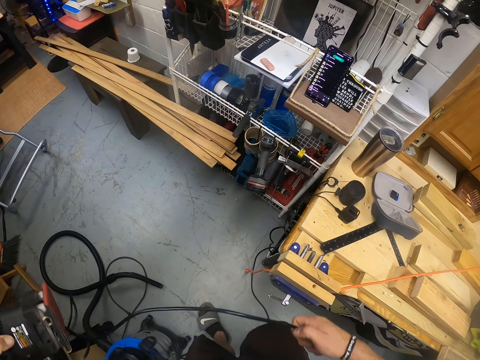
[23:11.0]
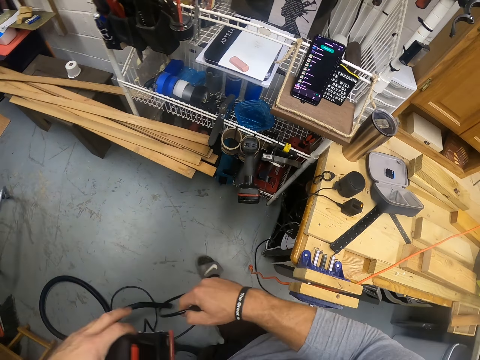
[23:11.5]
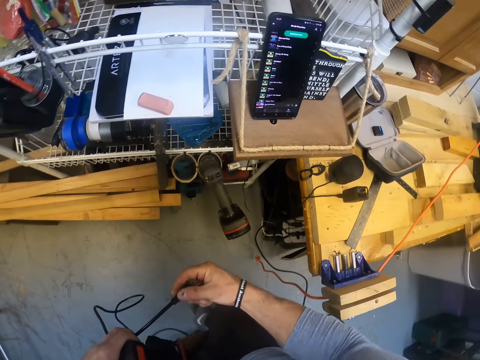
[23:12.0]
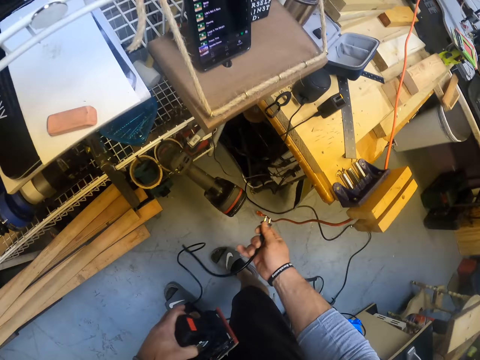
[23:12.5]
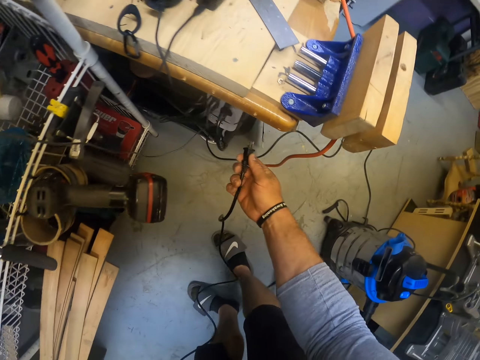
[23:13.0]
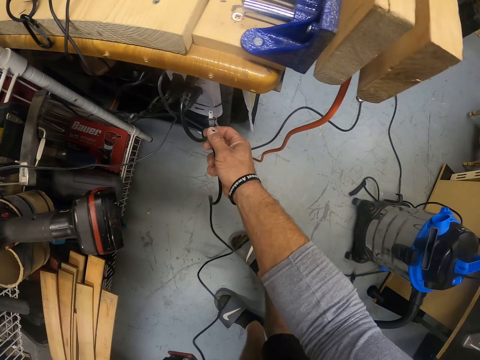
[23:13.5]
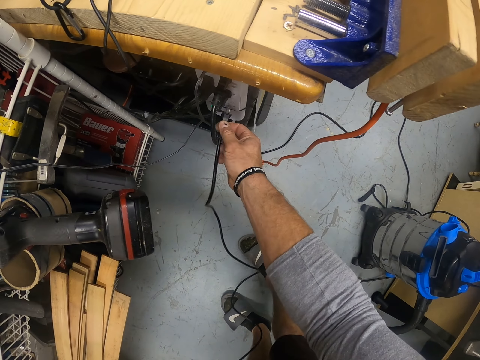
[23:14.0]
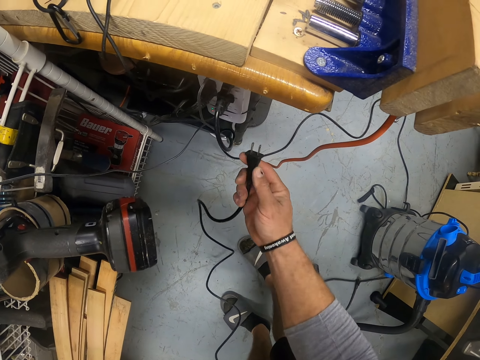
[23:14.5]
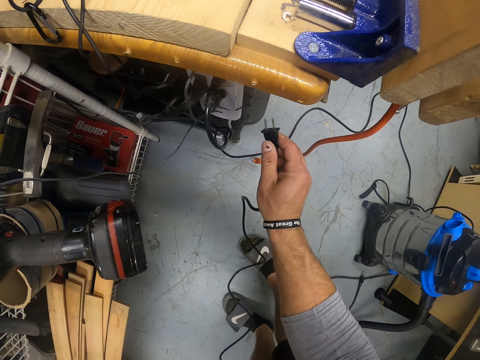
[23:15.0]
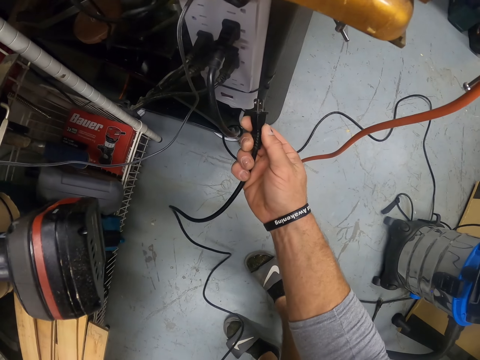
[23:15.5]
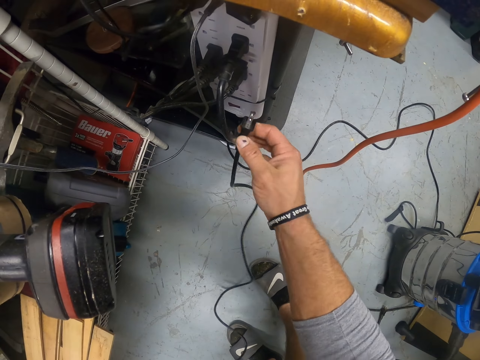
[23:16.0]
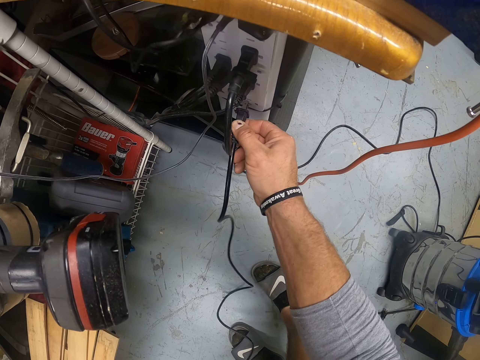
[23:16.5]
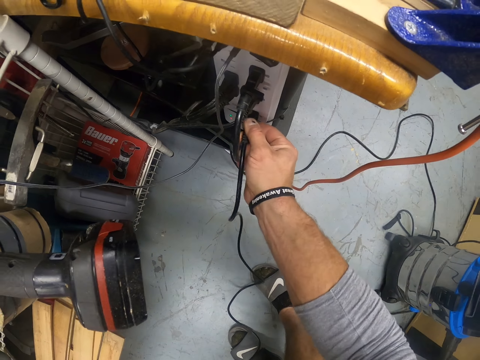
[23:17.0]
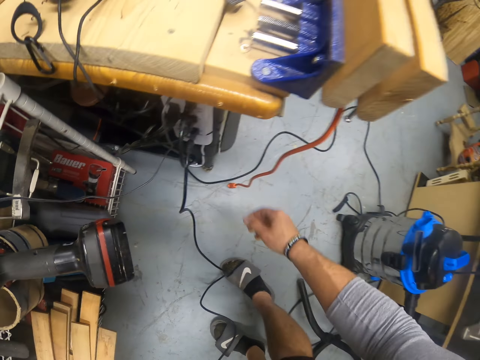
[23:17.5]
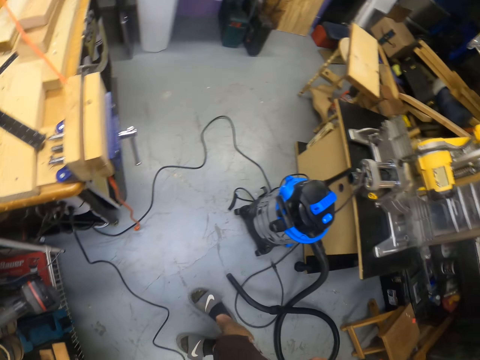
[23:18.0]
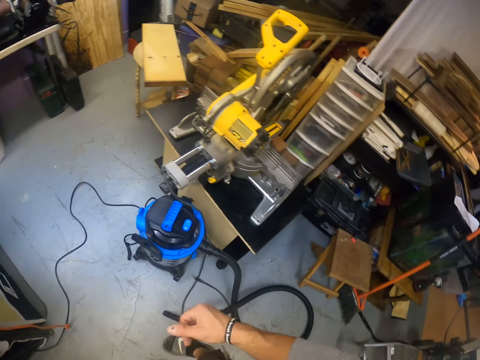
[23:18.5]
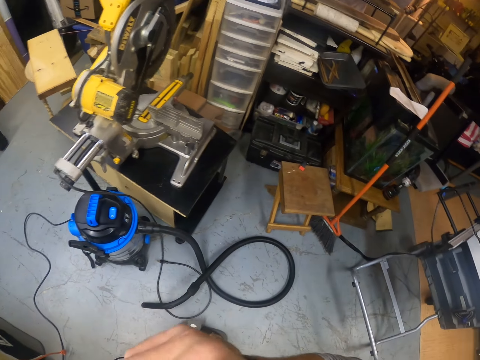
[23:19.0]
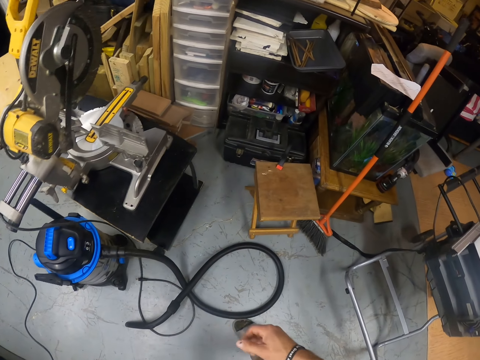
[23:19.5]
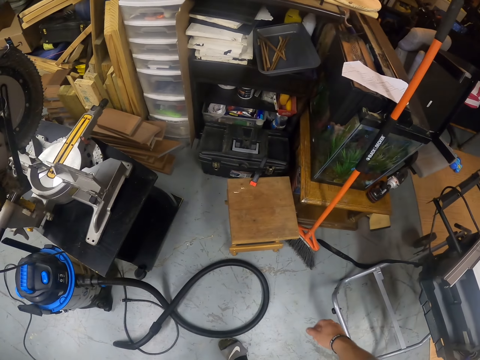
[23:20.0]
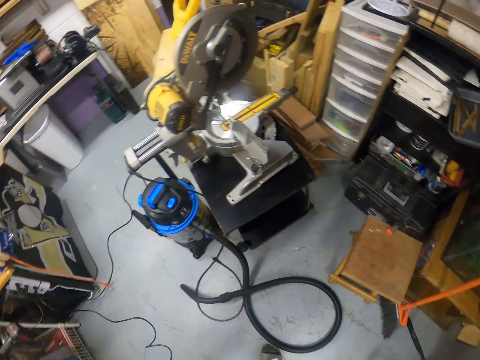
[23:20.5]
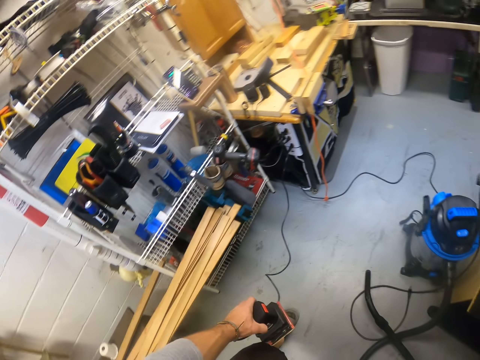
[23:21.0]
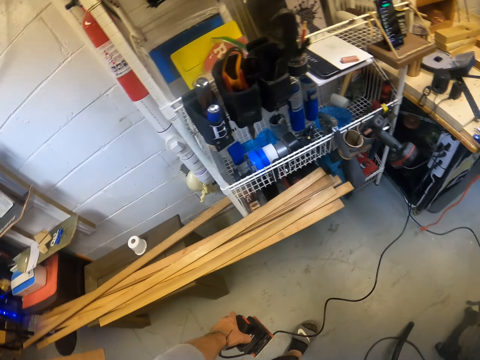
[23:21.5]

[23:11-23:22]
The camera wearer plugs the sander to an extension with his right hand. He plugs the sander.

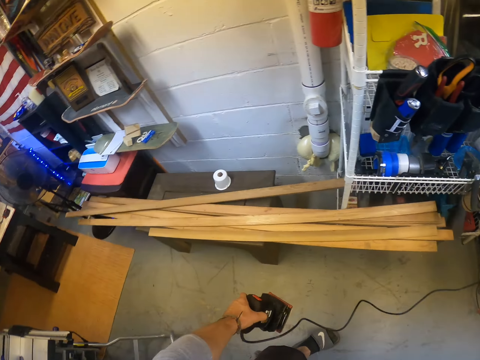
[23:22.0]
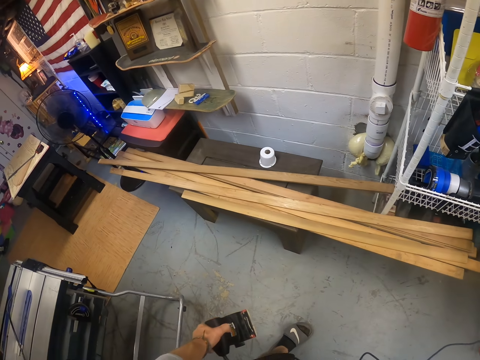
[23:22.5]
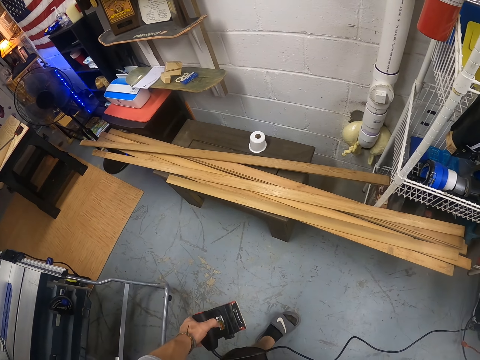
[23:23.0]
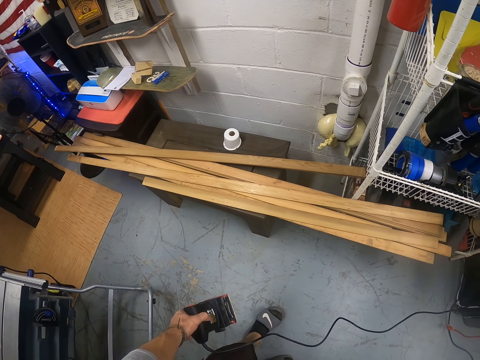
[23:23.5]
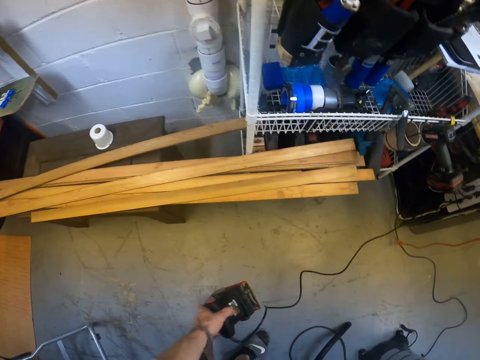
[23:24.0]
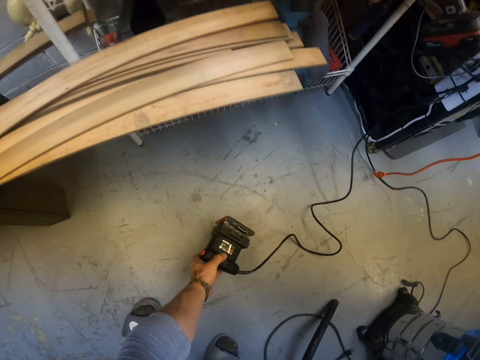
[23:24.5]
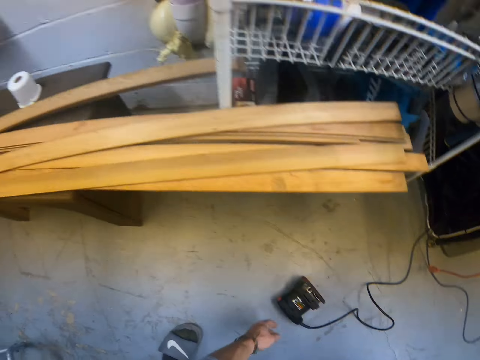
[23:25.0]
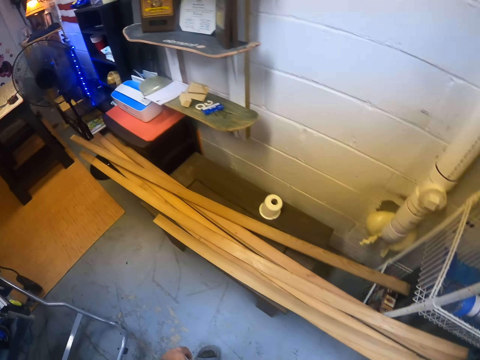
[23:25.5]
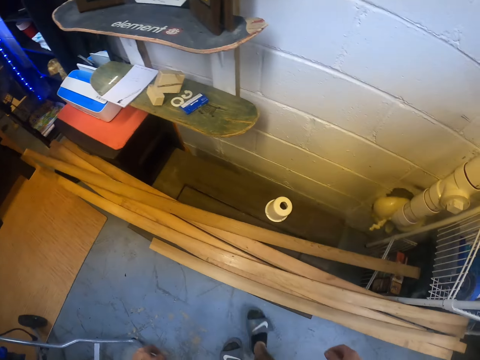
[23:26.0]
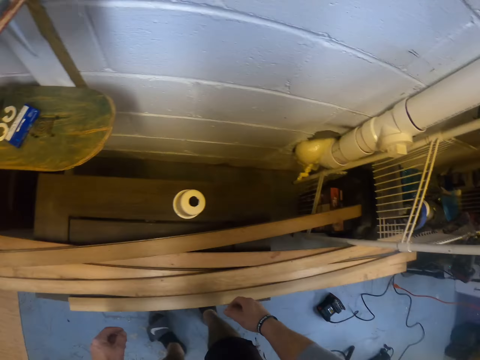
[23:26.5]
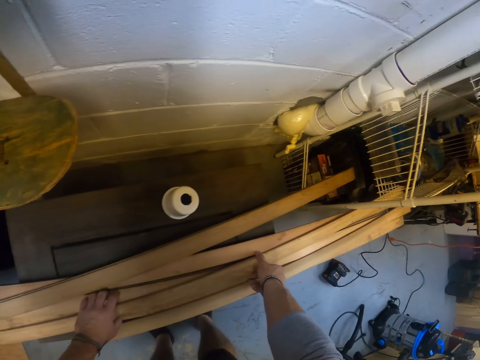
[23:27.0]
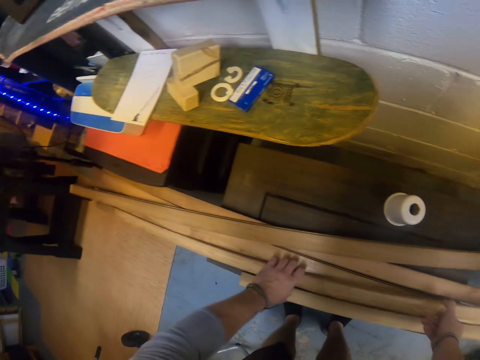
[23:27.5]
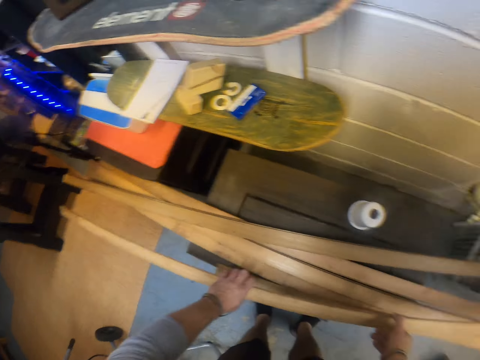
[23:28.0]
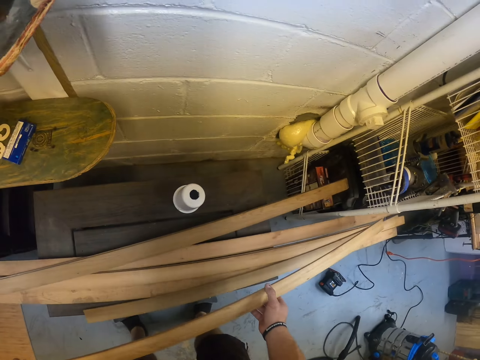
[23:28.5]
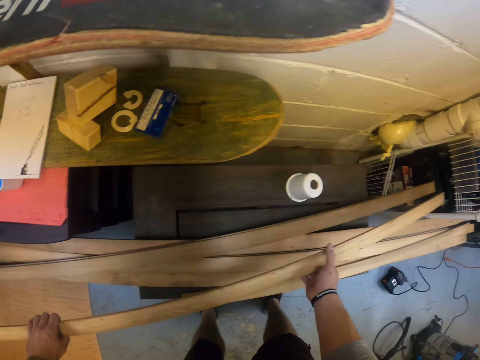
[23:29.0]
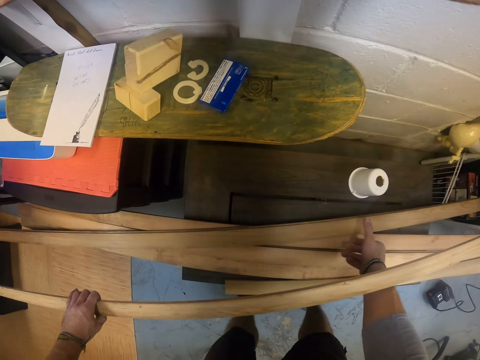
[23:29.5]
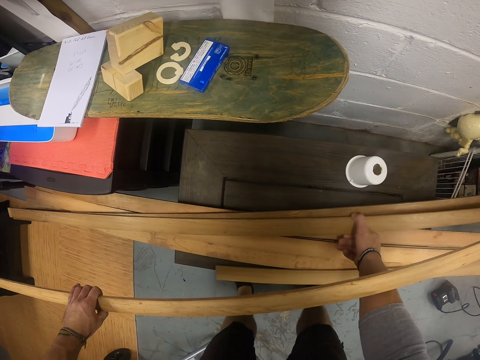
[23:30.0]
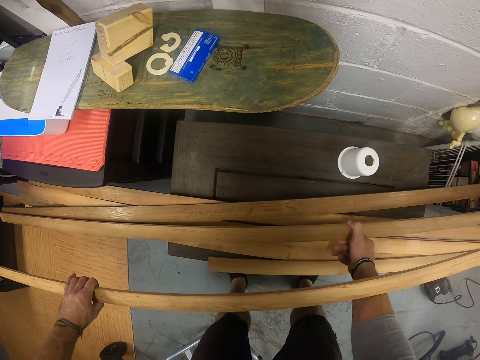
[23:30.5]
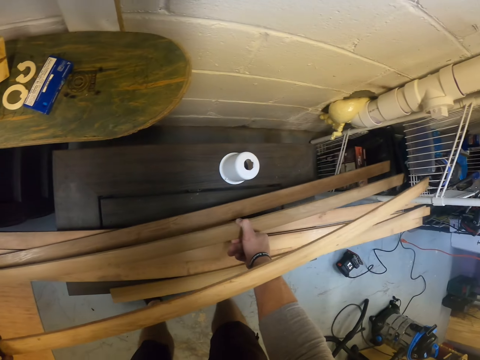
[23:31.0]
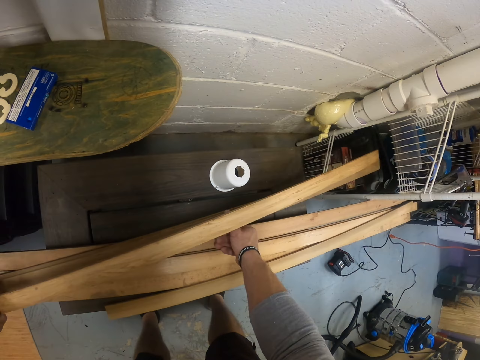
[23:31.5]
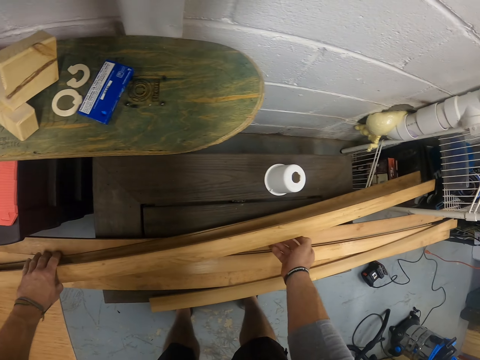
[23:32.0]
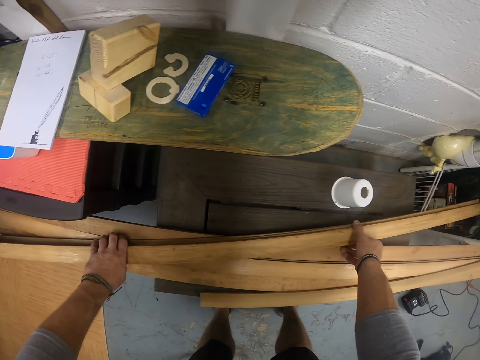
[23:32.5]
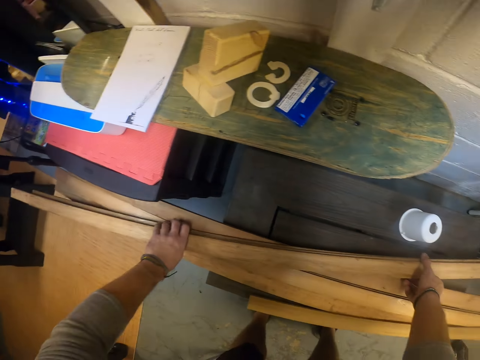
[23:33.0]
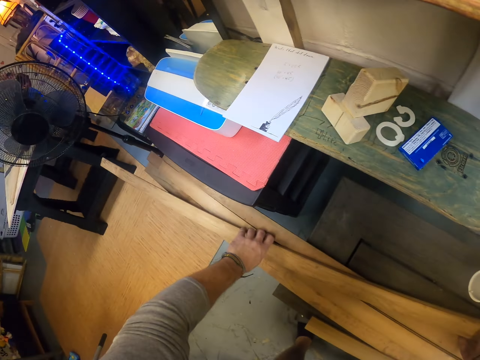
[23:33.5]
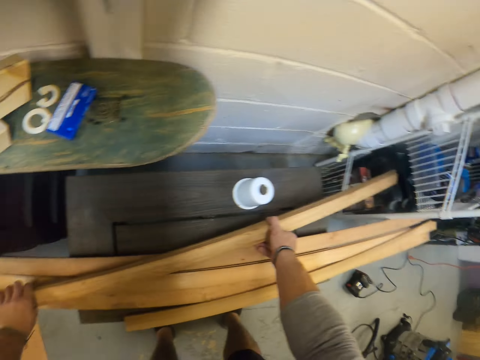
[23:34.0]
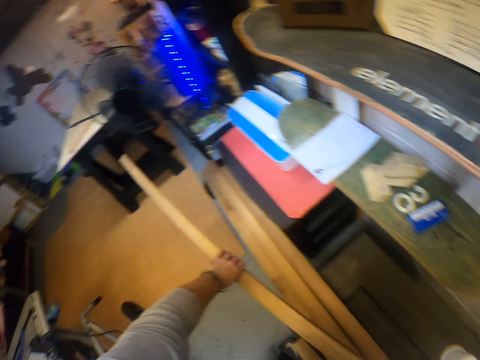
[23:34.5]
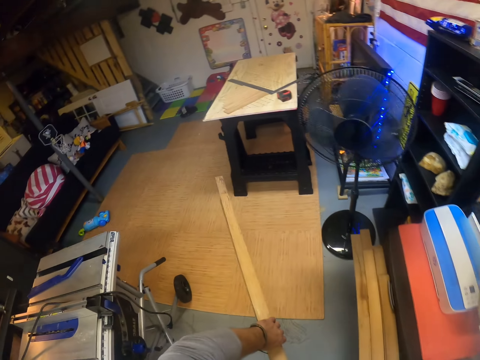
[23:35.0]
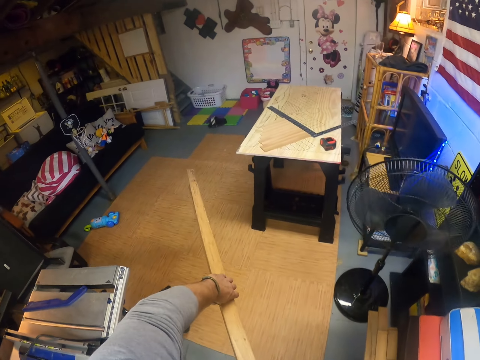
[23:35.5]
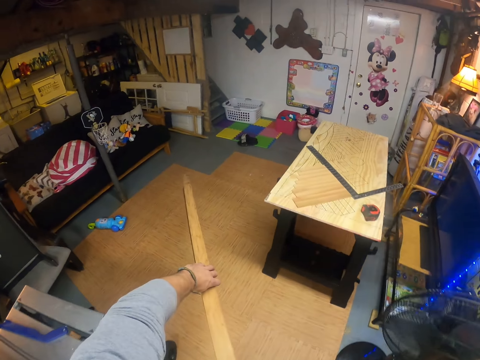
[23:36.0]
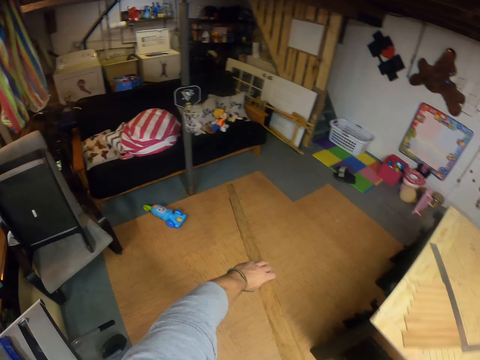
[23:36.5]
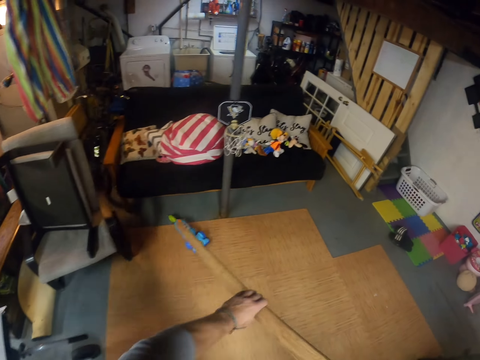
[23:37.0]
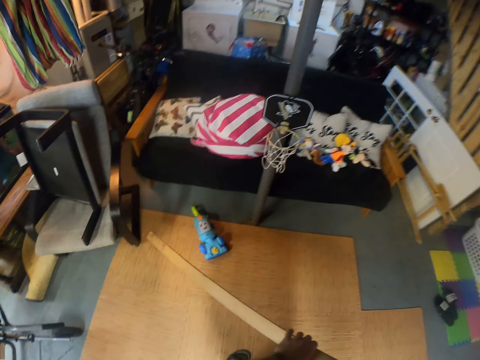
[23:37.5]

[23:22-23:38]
The camera wearer drops the sander on the floor with their left hand. They pick up wood from a bench with both hands. They pile pieces of wood and carry the wood.
